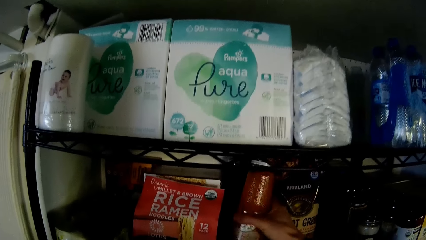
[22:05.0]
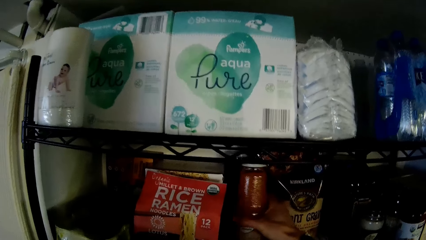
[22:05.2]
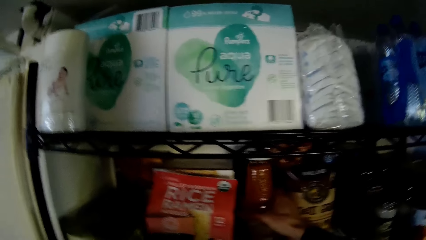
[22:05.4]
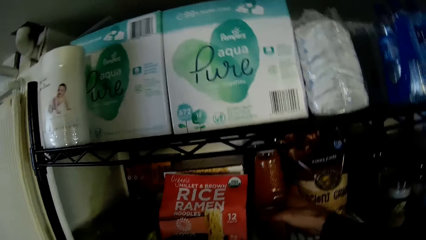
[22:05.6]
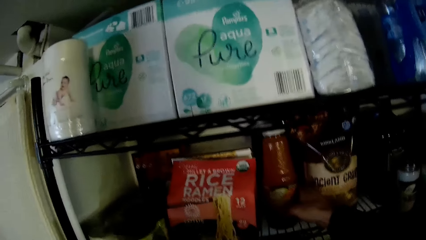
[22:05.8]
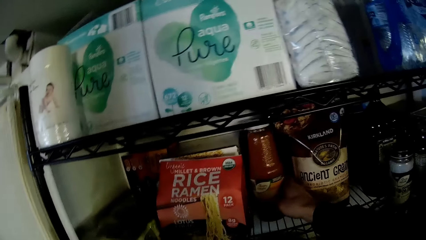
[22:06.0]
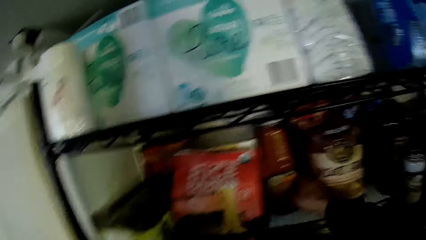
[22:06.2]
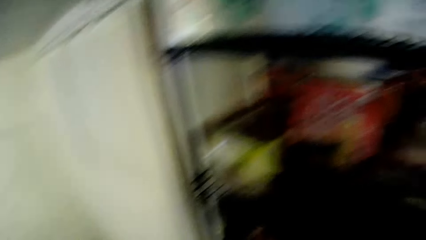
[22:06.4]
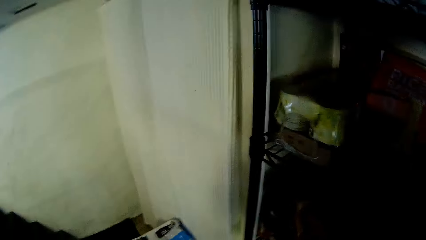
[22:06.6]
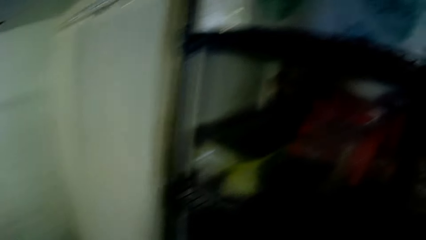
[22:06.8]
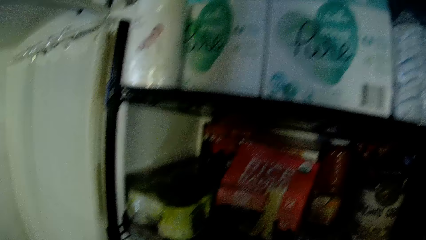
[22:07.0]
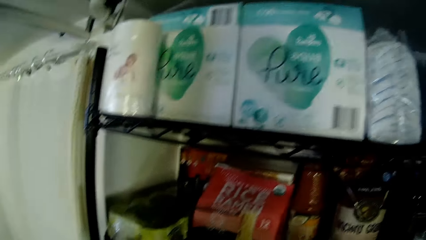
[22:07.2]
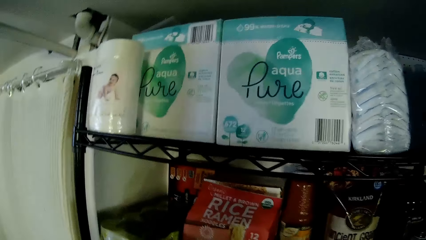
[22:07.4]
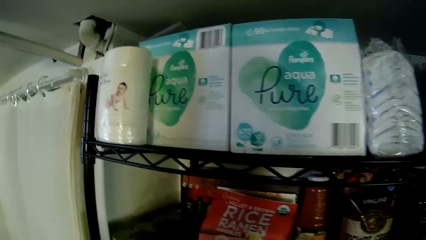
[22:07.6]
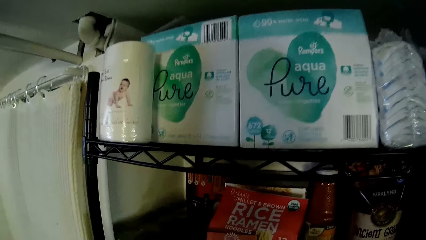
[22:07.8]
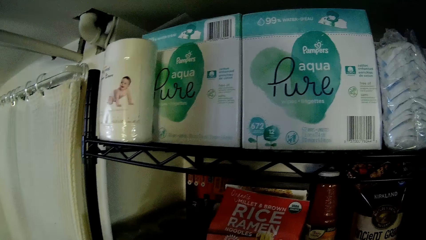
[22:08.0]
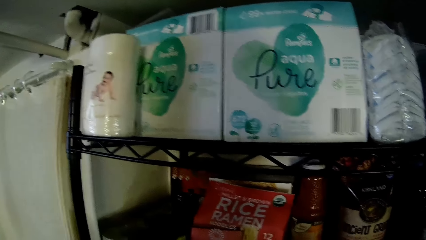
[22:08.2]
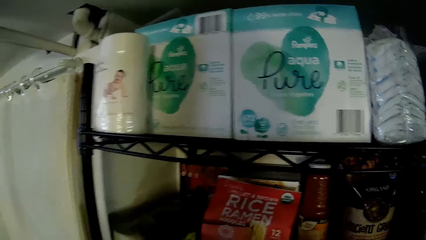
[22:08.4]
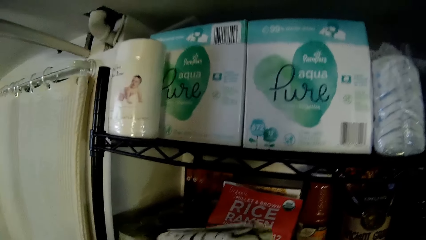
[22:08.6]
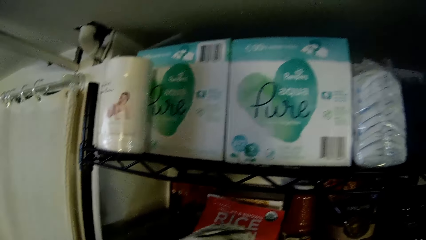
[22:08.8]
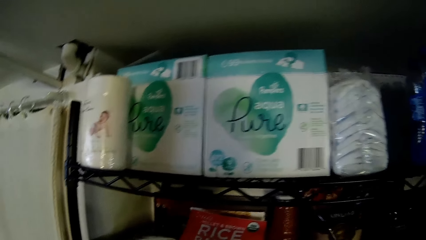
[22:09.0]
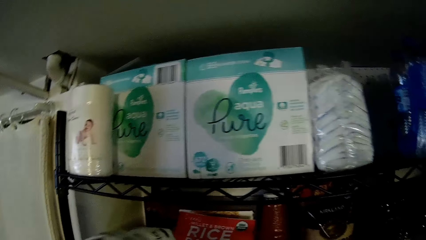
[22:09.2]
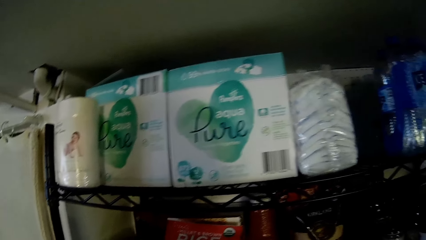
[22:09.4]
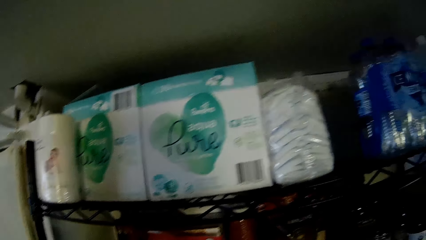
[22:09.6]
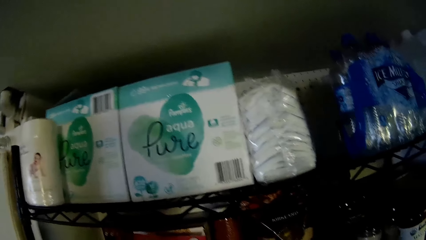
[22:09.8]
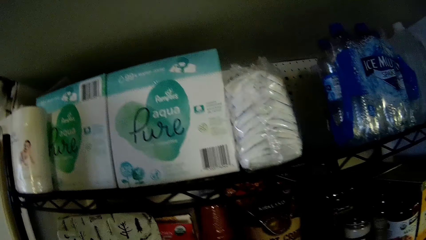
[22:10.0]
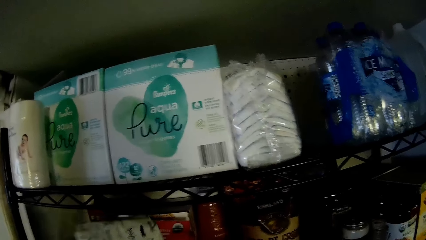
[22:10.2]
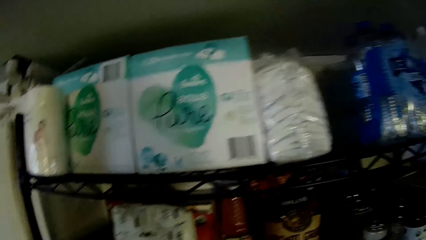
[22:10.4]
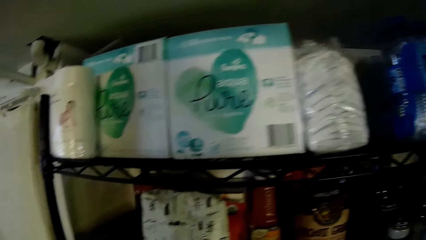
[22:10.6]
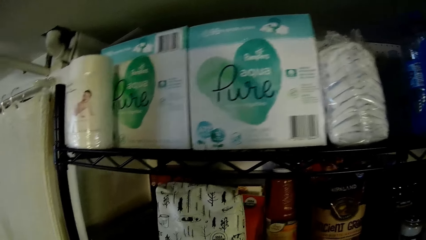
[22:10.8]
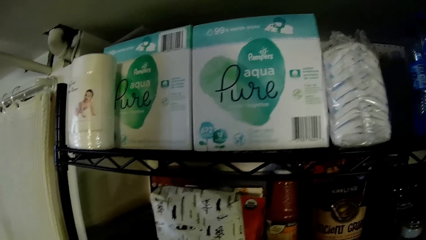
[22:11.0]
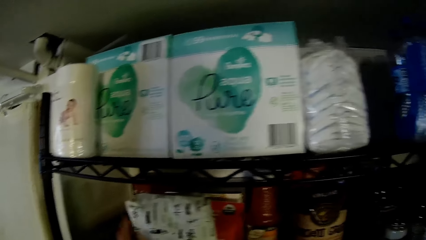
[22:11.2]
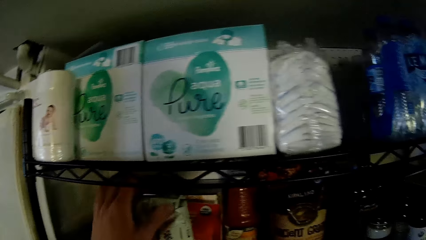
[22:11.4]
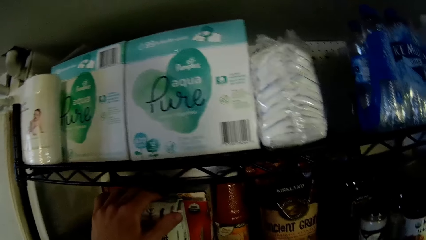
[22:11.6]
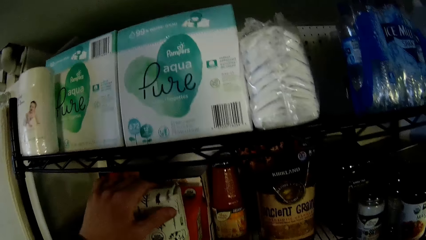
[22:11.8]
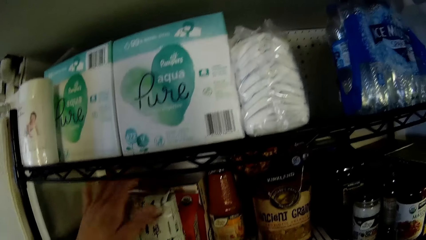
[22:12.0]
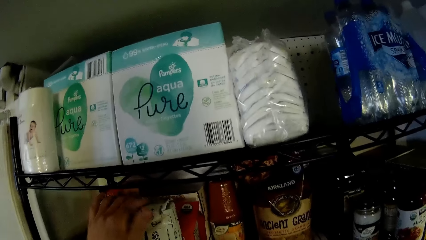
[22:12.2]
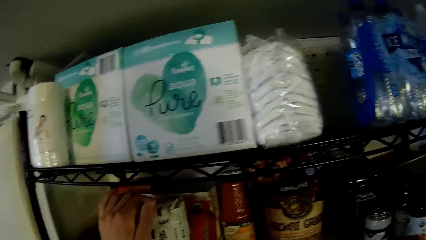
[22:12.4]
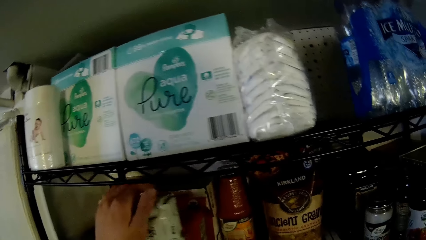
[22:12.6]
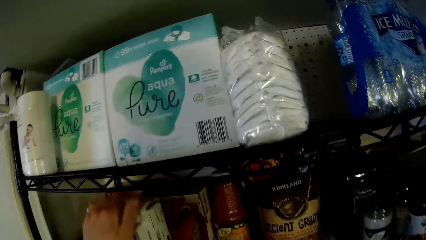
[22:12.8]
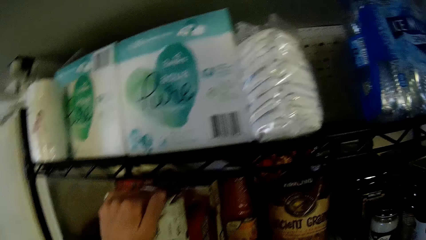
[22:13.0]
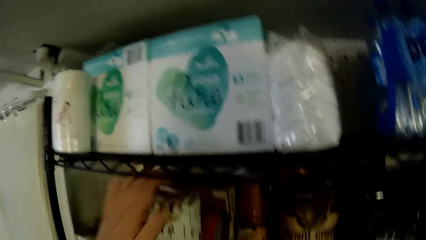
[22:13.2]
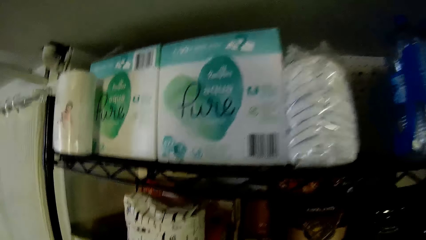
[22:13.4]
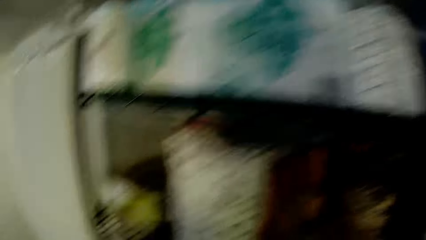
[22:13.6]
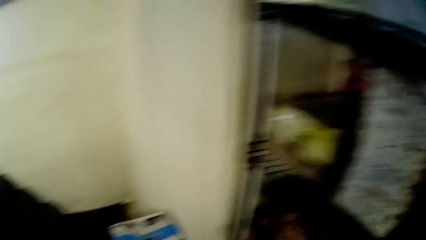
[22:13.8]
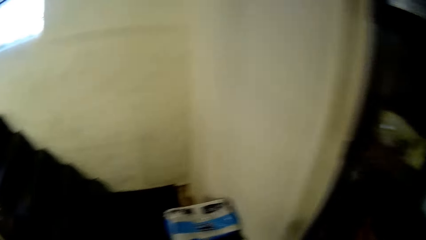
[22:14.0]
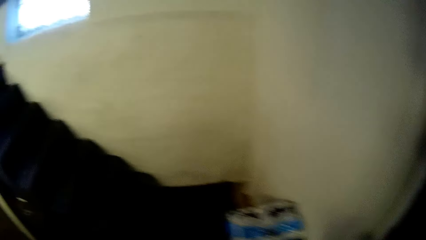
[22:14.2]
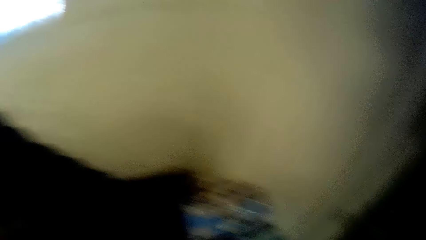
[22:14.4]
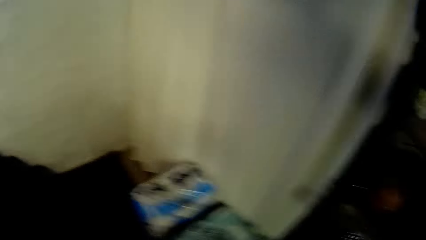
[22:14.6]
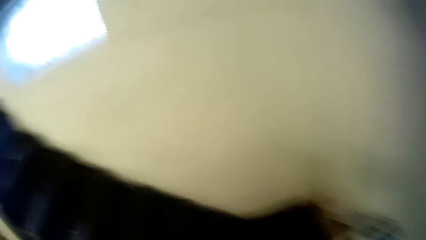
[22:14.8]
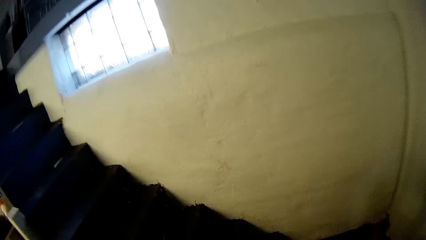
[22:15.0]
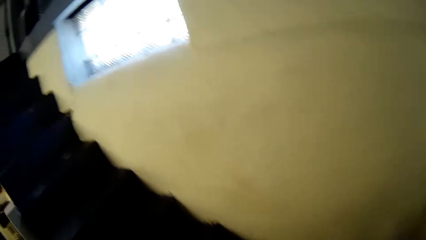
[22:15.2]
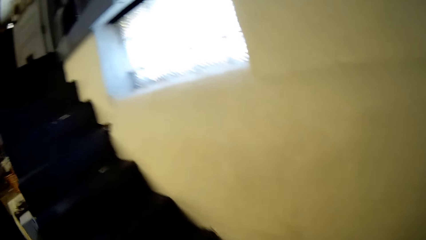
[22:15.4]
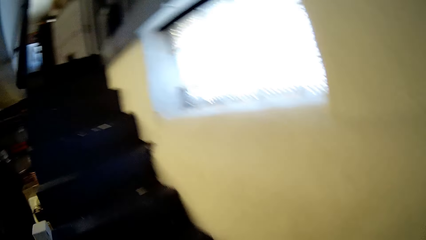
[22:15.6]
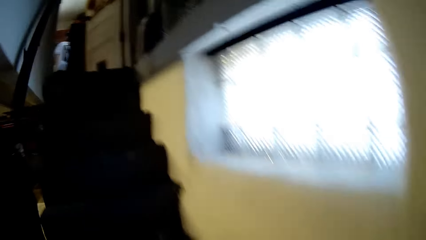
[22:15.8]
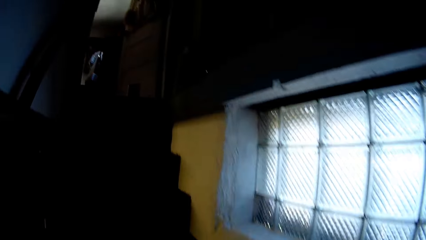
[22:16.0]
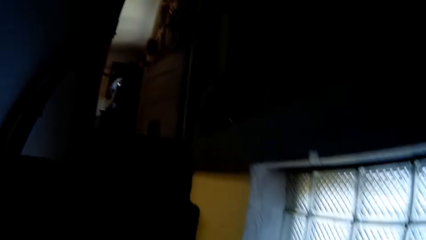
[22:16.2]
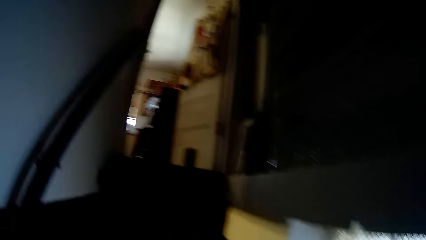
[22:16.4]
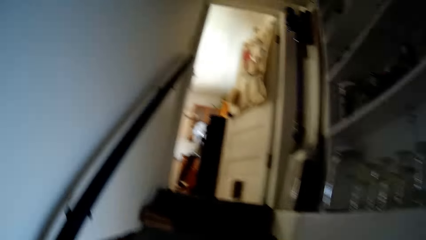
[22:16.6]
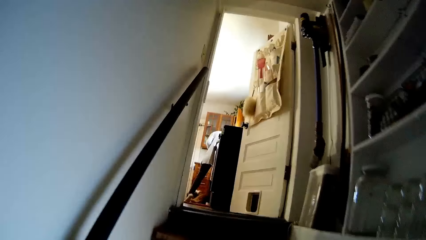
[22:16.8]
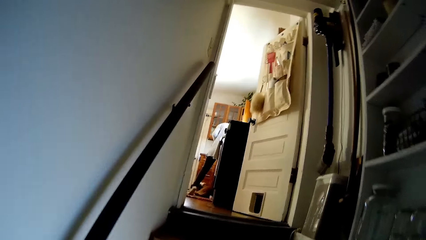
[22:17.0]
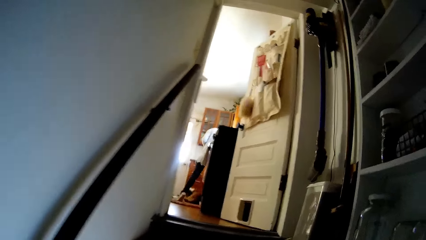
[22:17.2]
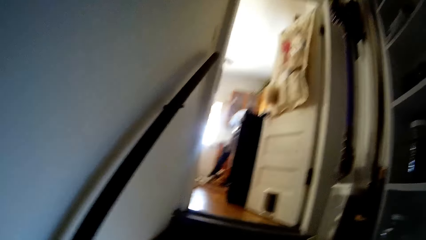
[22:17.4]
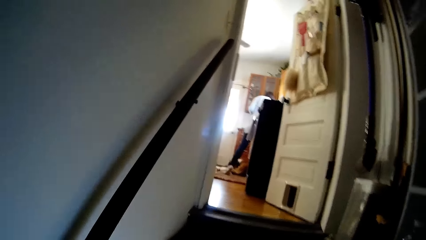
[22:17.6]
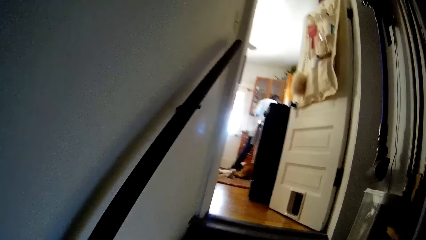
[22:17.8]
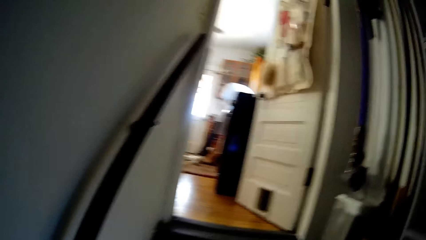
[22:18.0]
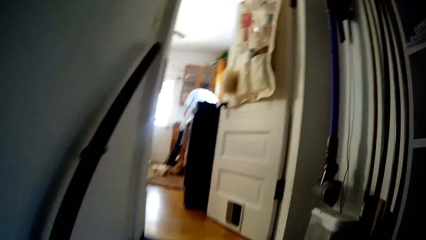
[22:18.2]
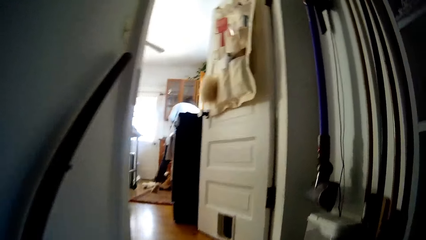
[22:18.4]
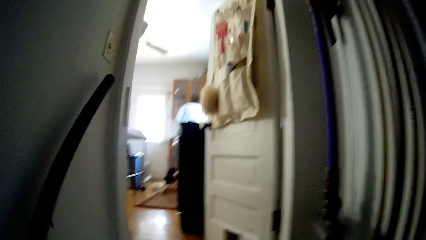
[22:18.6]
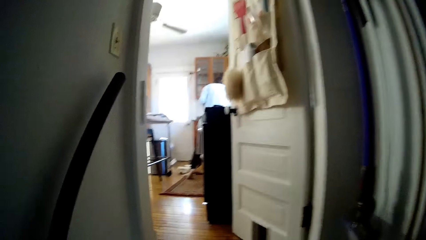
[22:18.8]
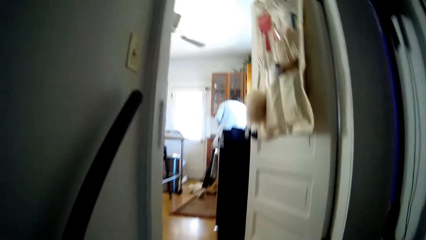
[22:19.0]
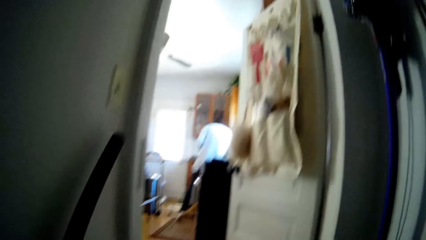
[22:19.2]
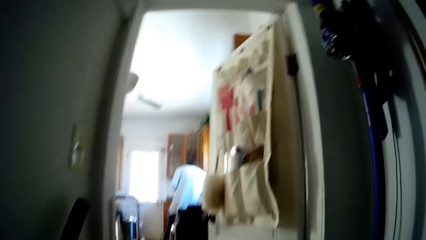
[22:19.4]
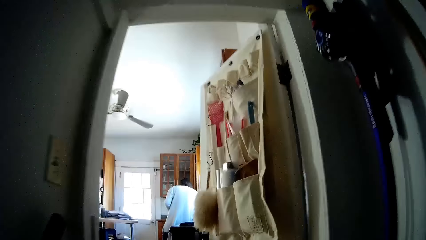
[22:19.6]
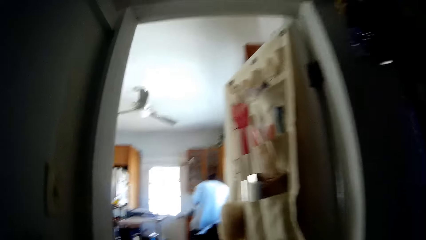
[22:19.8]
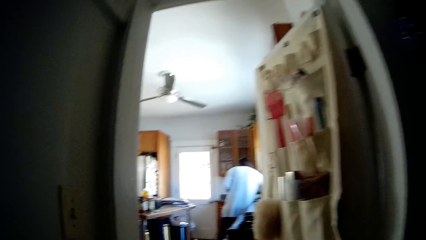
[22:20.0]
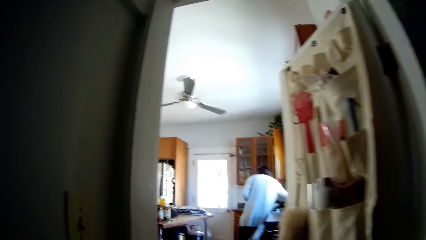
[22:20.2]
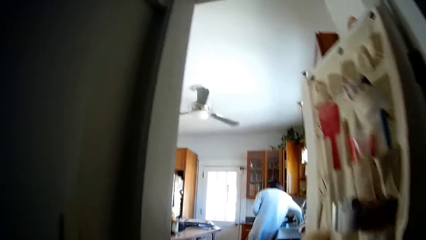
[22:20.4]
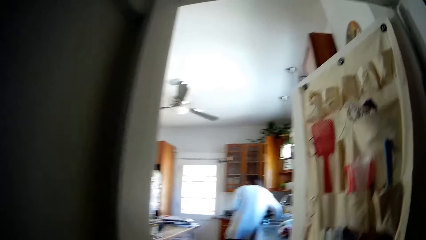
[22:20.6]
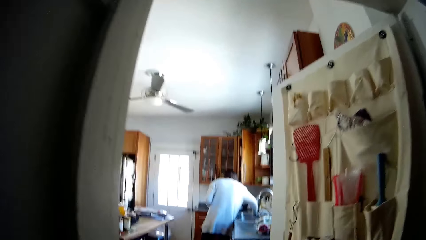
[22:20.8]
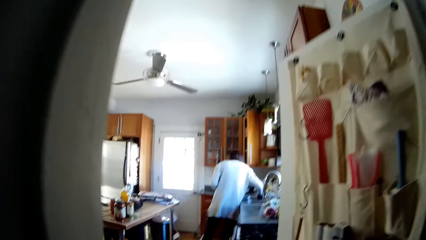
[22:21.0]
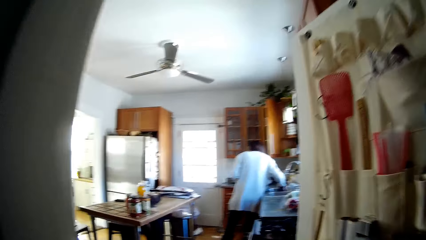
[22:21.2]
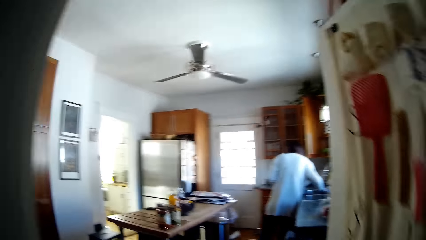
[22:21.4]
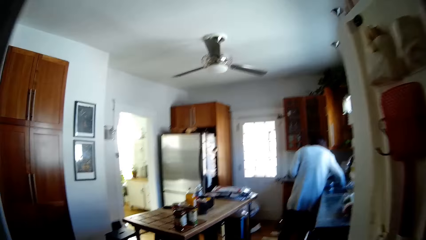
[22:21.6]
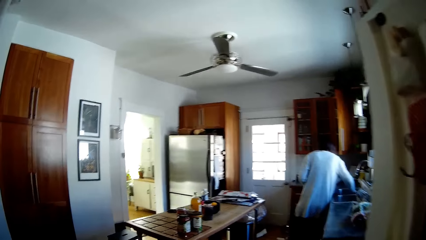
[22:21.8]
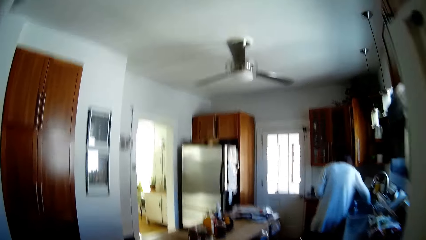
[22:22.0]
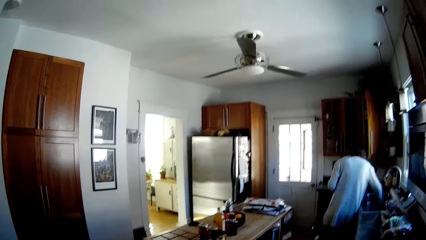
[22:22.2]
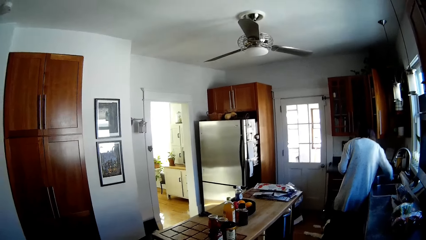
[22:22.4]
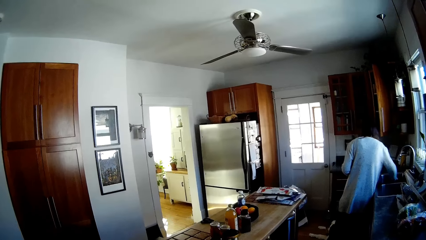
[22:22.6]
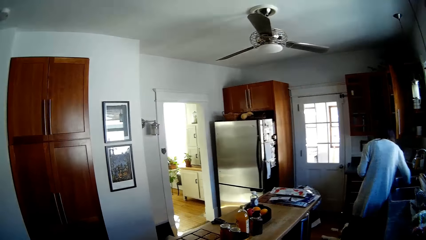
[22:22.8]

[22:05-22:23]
The camera wearer drops a can of something. He looks around the shelf. He places a pack on the shelf with his hands. He drops a packet of something. He walks towards the stairs. He goes up the flight of stairs. A woman holds a cup in her right hand.
